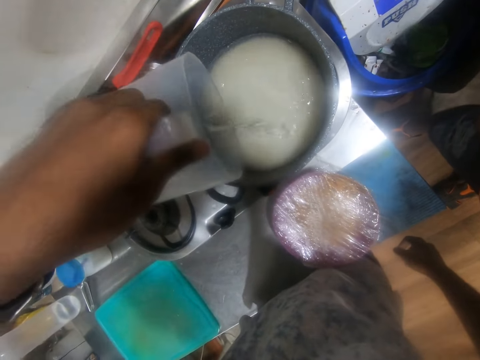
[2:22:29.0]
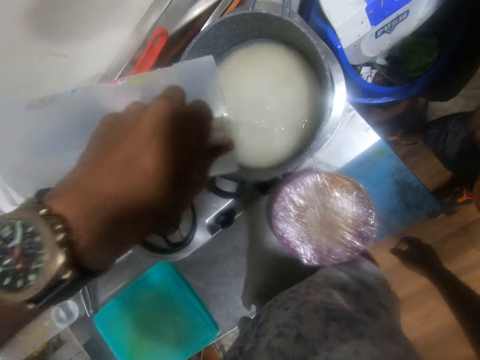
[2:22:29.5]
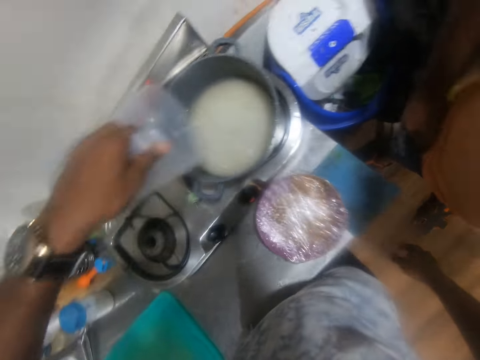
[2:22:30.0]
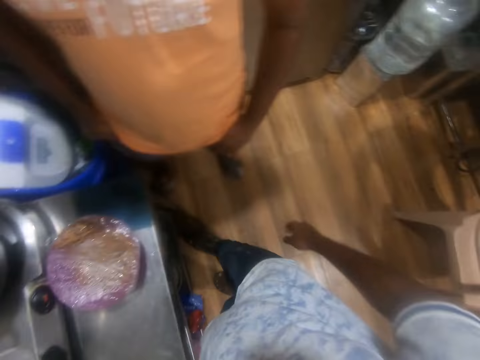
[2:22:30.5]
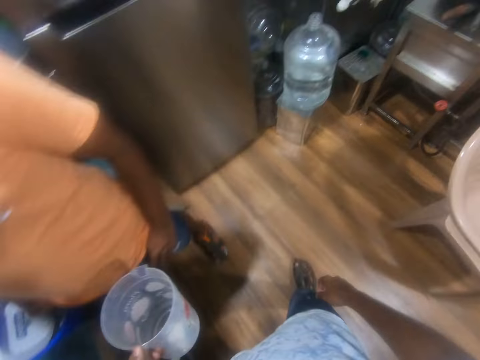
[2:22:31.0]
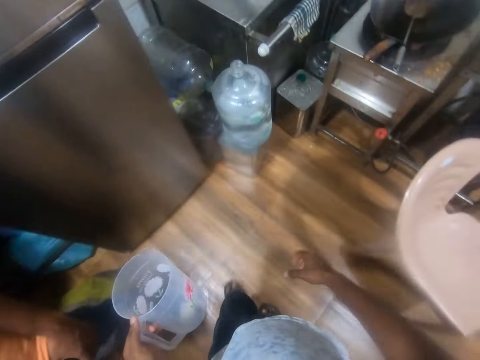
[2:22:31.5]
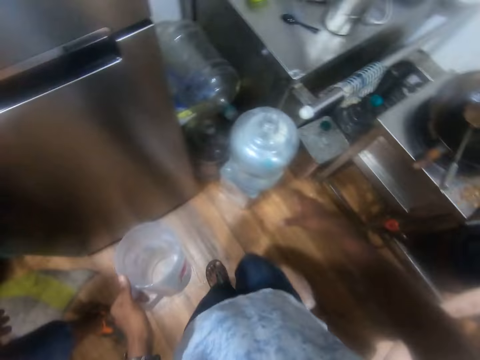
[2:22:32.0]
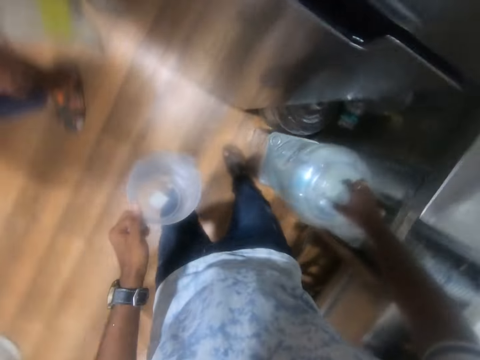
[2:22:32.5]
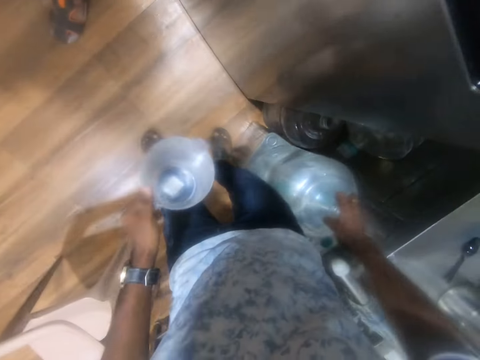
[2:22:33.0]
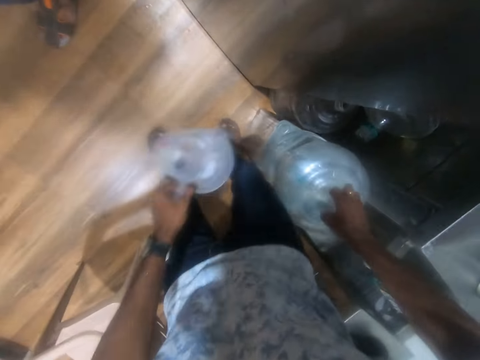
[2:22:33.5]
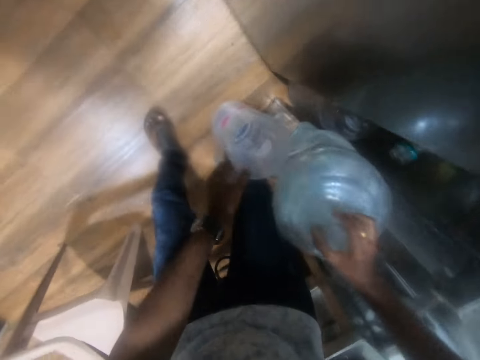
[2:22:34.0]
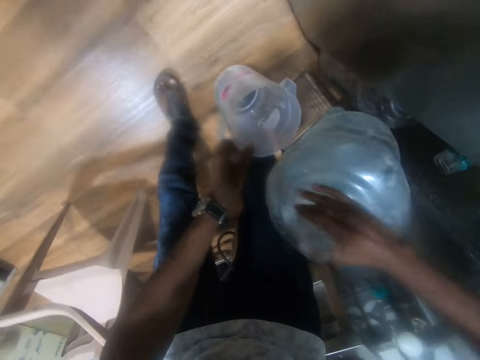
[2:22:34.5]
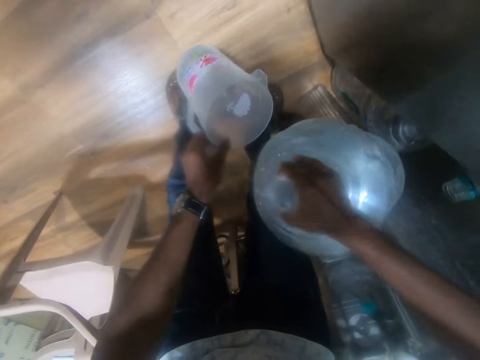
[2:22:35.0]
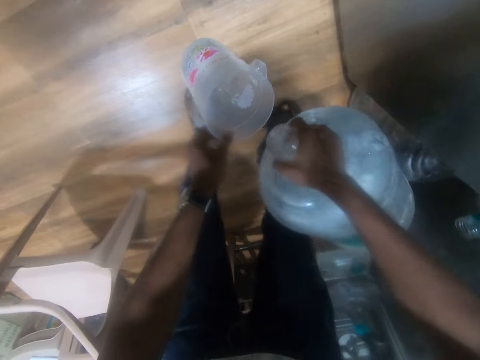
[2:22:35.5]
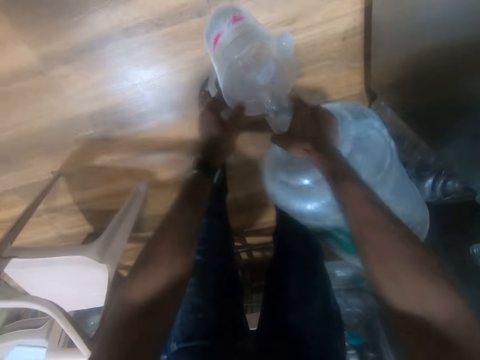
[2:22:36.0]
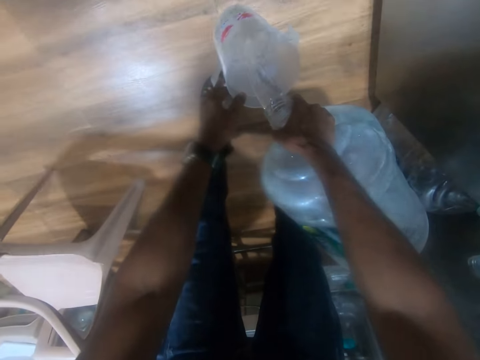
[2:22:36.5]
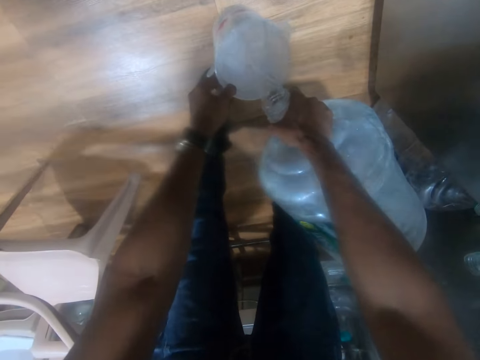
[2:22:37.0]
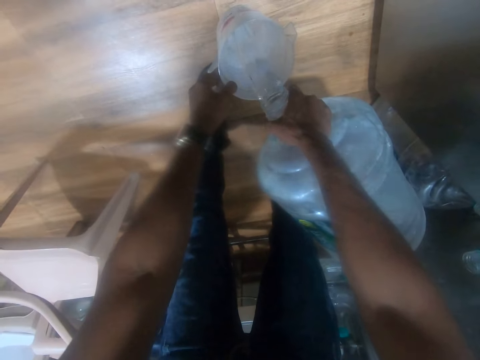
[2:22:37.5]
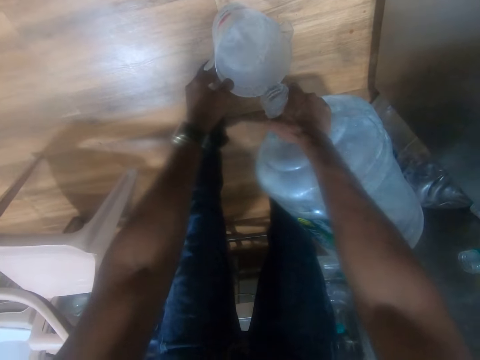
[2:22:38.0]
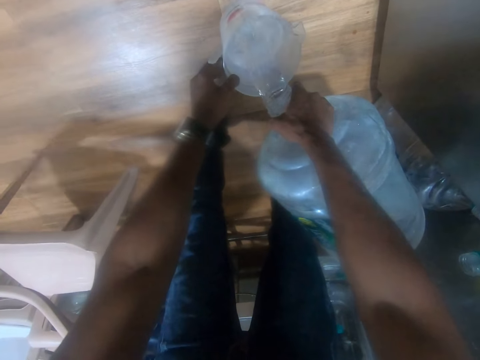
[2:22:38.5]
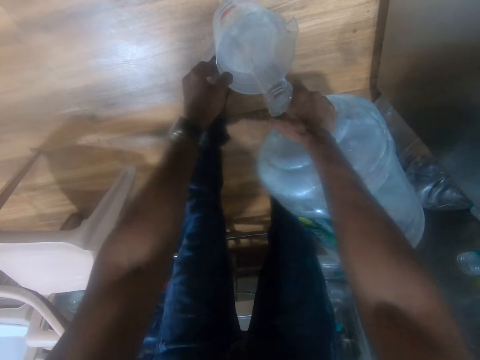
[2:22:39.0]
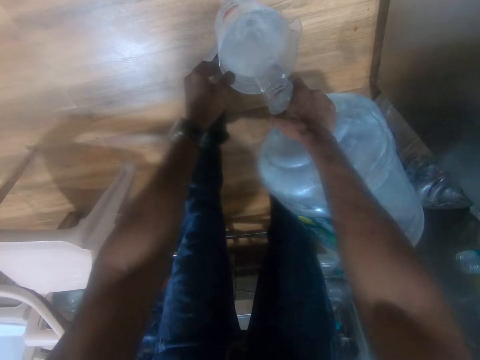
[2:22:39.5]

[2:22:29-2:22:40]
The camera wearer holds a water cooler bottle on a stool with his right hand. He hits the water cooler bottle on the stool with his body. He pours water from the water cooler bottle on the stool into the jug in his left hand with his right hand.

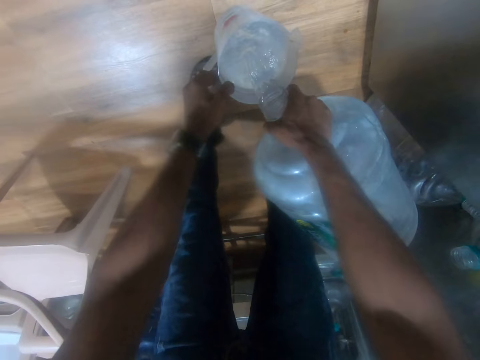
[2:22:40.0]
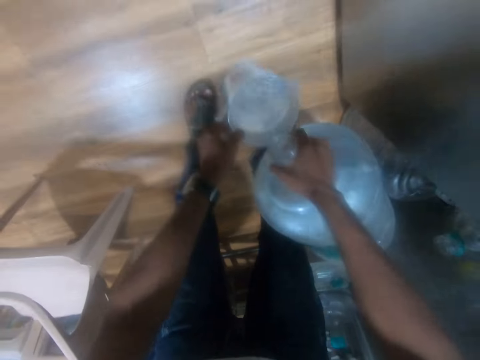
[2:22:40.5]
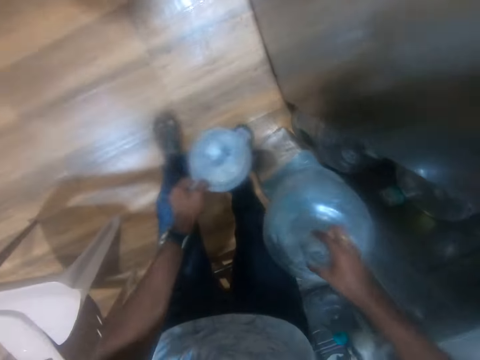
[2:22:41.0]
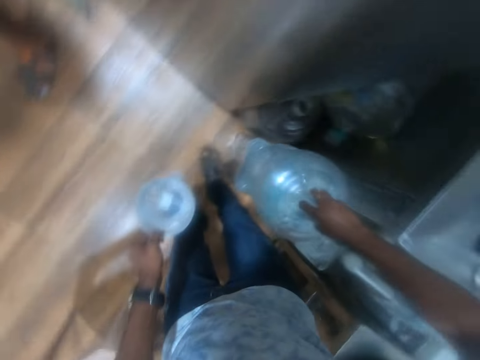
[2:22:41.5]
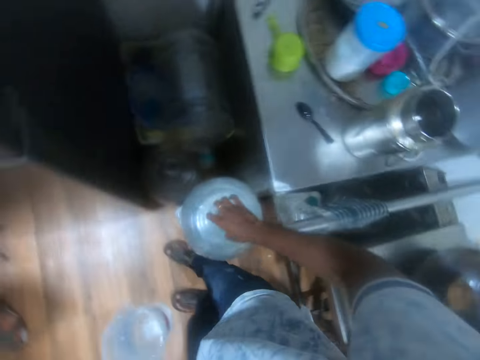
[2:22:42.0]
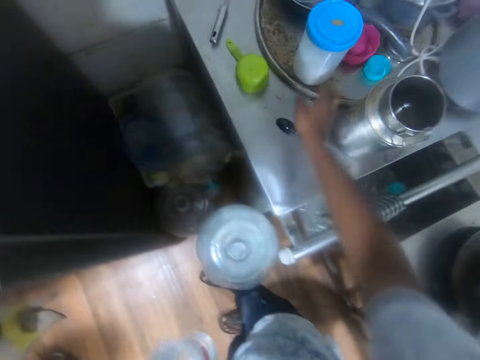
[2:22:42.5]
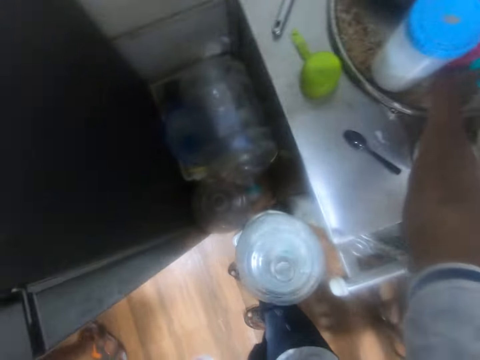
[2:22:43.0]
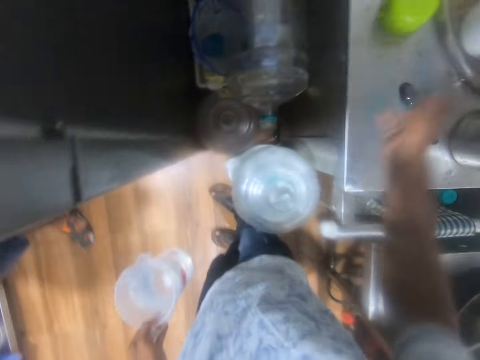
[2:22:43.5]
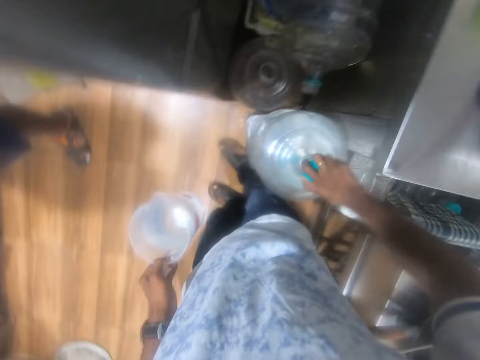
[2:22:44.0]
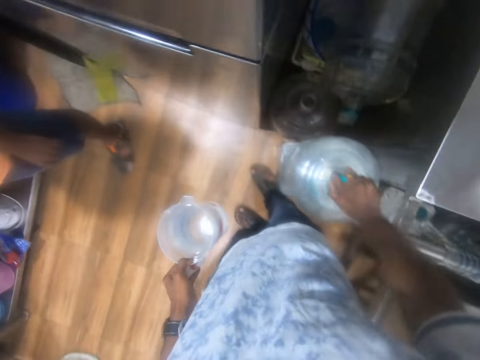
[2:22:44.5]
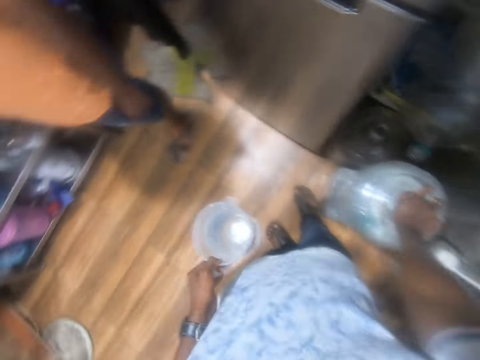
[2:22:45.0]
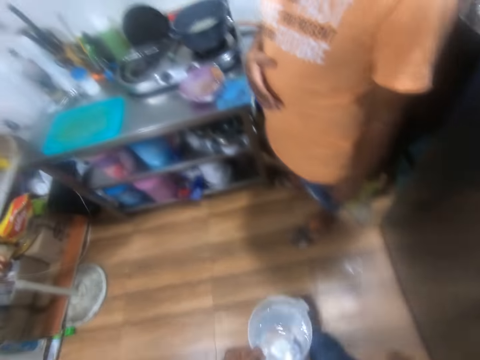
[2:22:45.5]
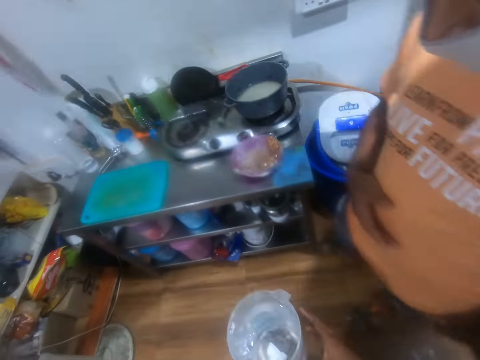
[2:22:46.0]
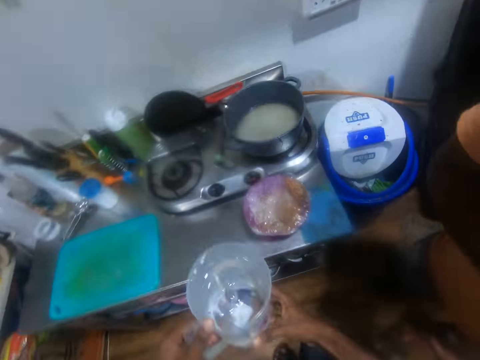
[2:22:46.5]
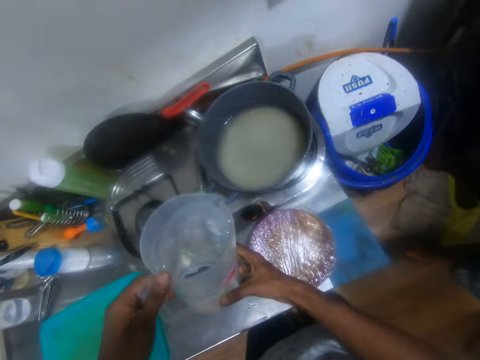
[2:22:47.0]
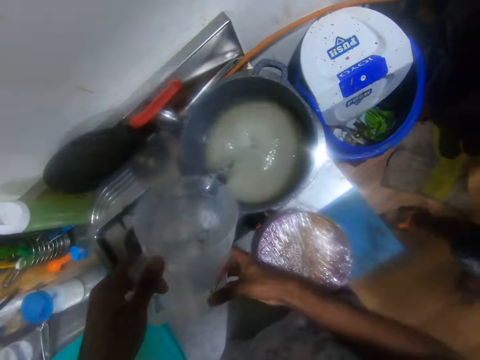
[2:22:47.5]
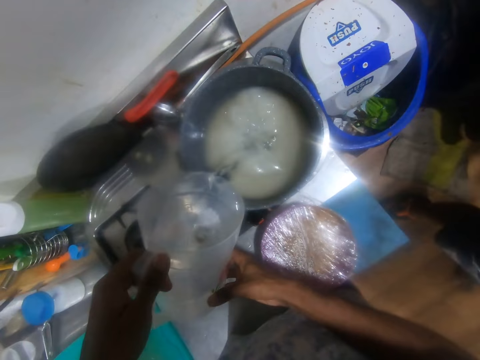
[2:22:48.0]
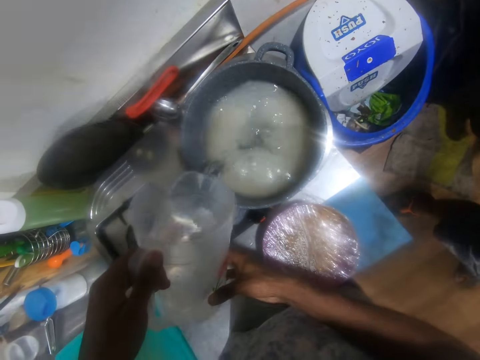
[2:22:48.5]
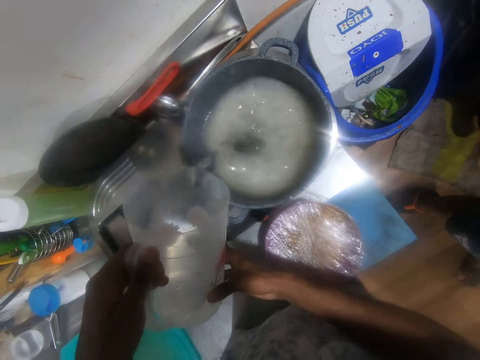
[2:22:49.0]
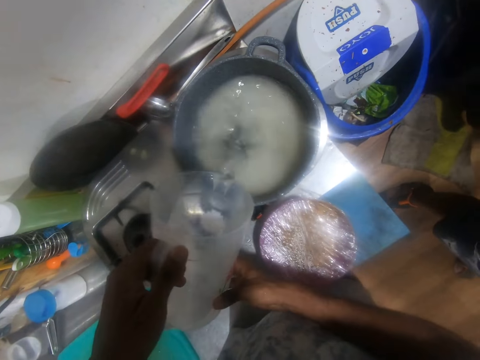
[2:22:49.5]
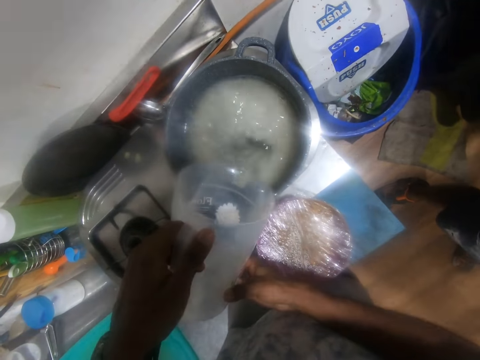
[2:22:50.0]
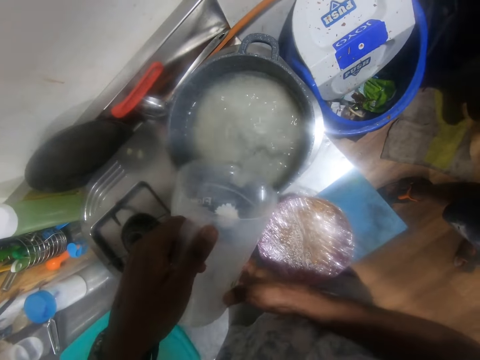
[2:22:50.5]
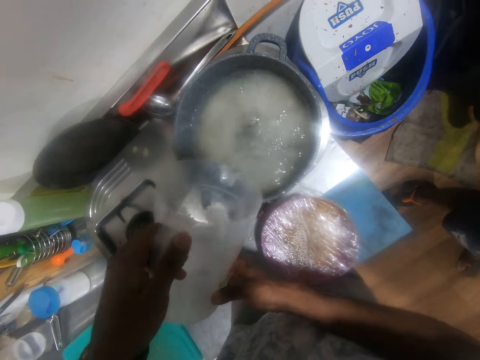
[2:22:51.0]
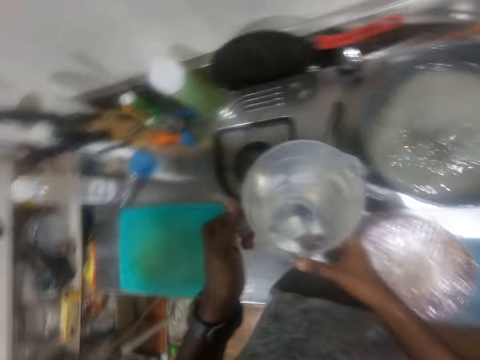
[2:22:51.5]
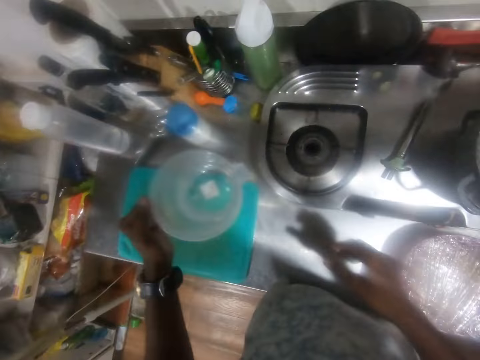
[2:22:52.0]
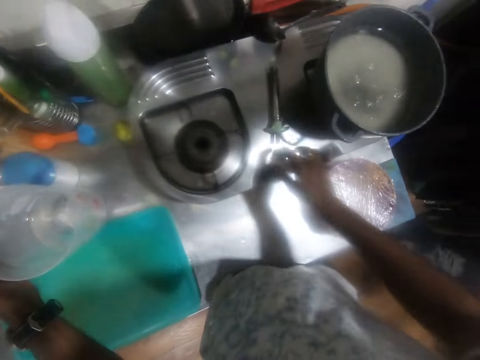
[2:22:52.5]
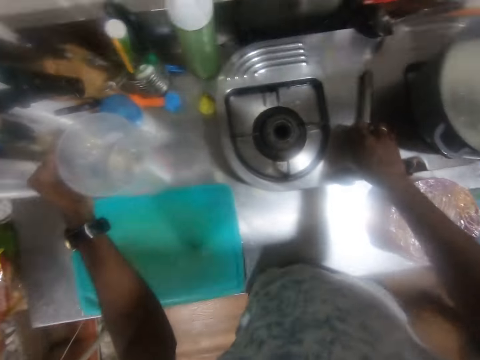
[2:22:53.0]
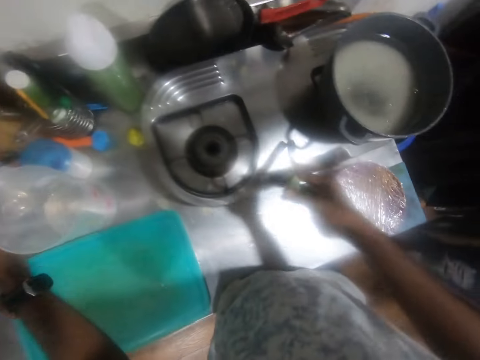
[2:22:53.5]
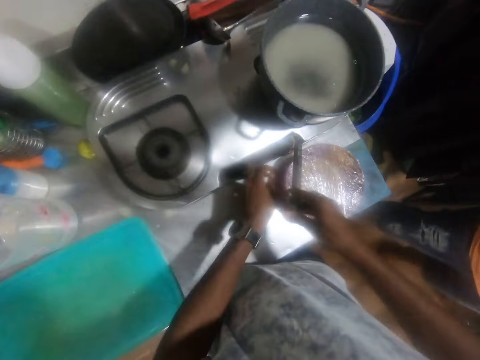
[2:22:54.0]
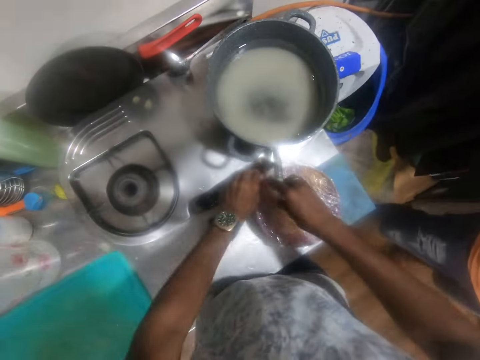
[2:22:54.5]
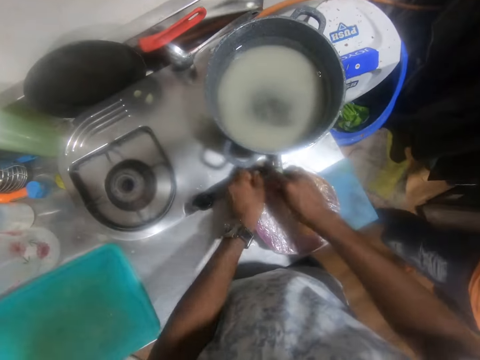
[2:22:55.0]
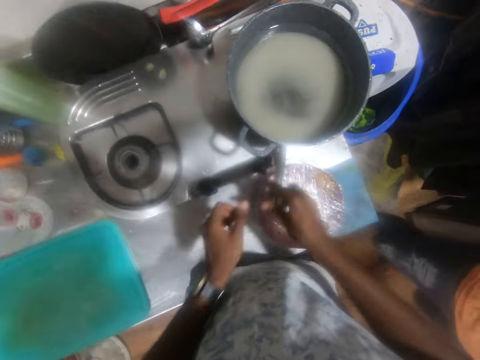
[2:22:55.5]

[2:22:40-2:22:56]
The camera wearer adjusts the water cooler bottle on the stool with his right hand. He picks up a bottle cap from a tray on a steel table with his right hand. He covers the water cooler bottle on the stool with the bottle cap in his right hand. He holds the jug of water with both hands. He pours water from the jug into the pot of sugar on the gas cooker with his left hand. He holds the jug of water with his left hand. He drops the jug of water on the kitchen counter with his left hand. He picks up a gas lighter from the gas cooker with his right hand. He places the gas lighter under the pot on the burner of the gas cooker with his right hand. He turns the knob of the gas cooker with his left hand. He operates the gas lighter under the pot on the burner of the gas cooker with his right hand. He removes the gas lighter from beneath the pot on the burner of the gas cooker with his right hand.
